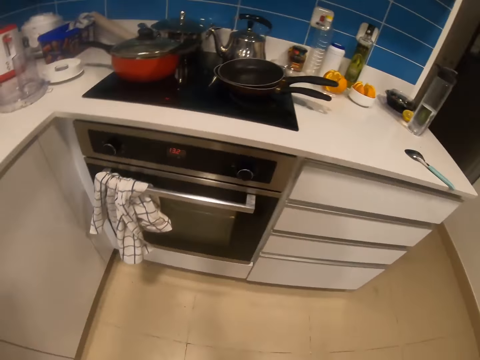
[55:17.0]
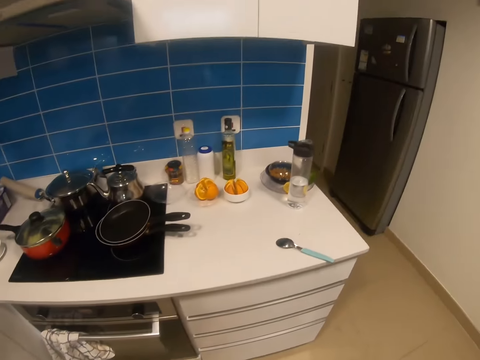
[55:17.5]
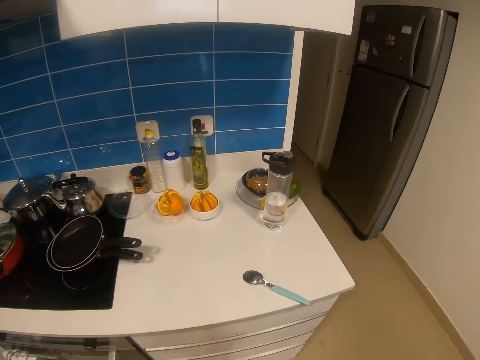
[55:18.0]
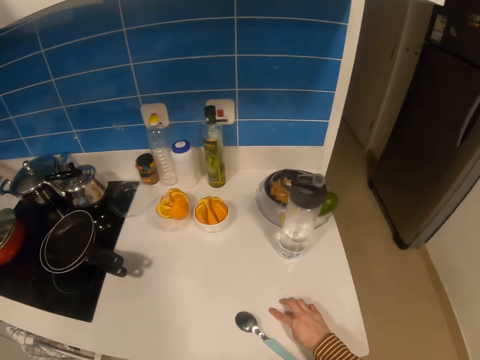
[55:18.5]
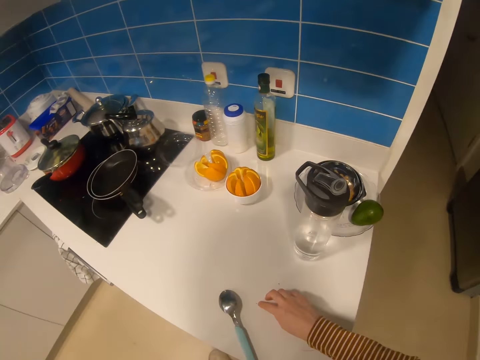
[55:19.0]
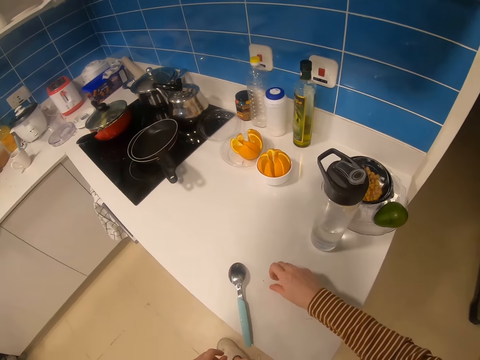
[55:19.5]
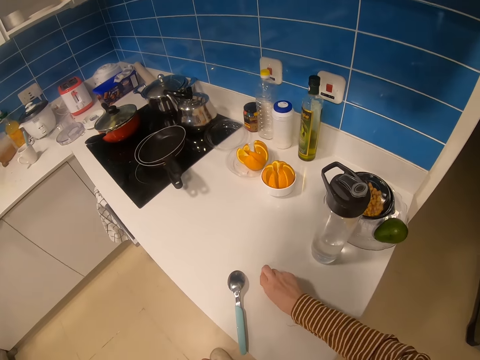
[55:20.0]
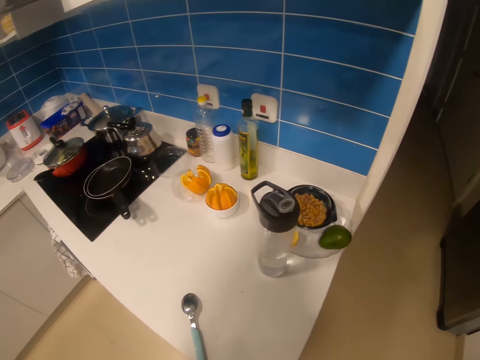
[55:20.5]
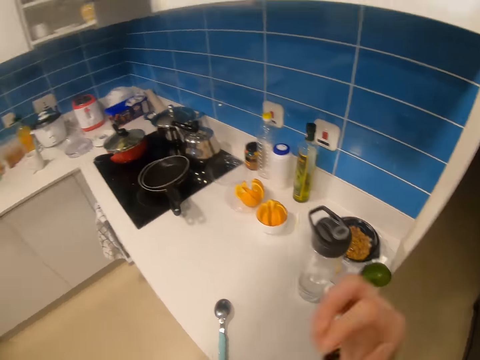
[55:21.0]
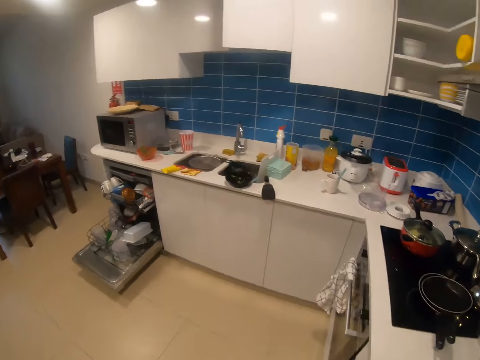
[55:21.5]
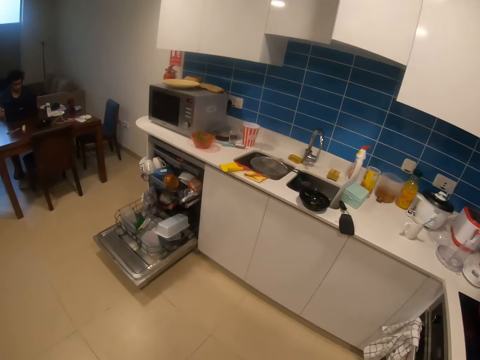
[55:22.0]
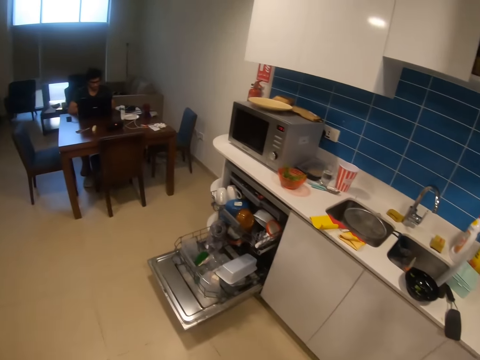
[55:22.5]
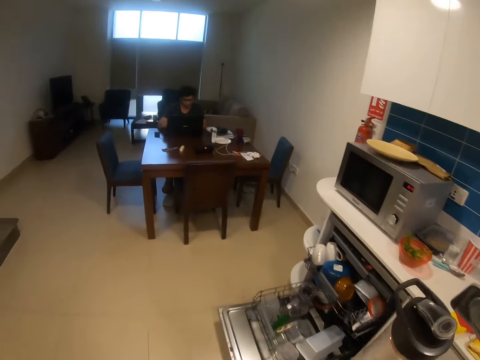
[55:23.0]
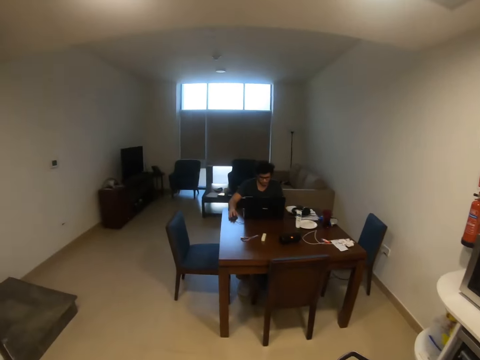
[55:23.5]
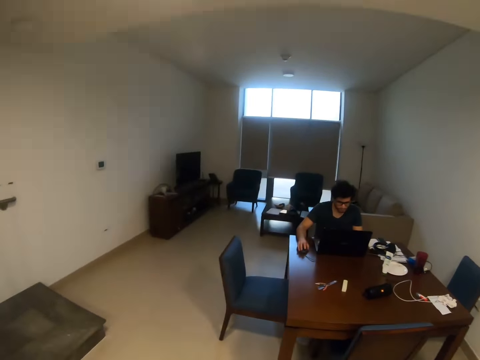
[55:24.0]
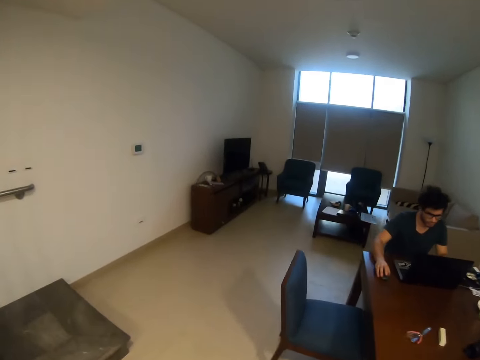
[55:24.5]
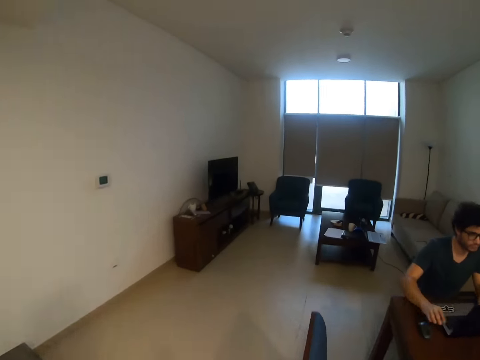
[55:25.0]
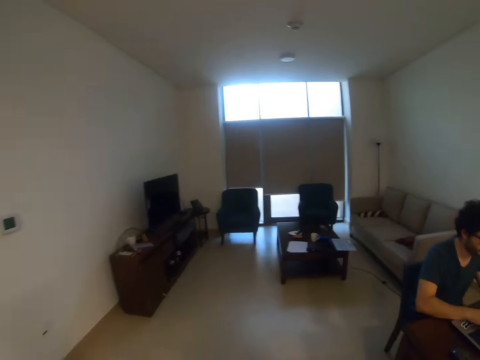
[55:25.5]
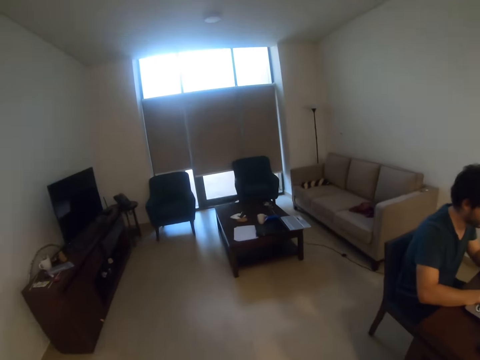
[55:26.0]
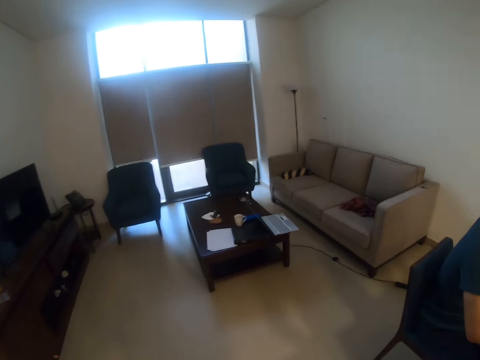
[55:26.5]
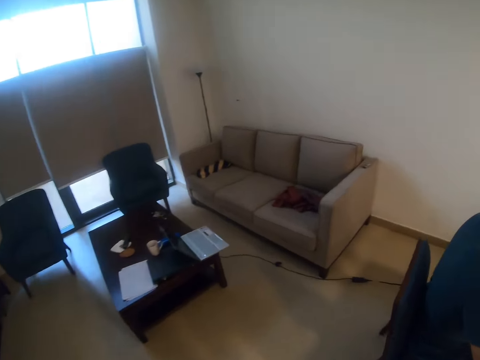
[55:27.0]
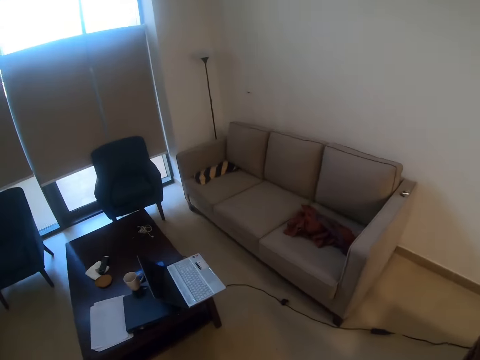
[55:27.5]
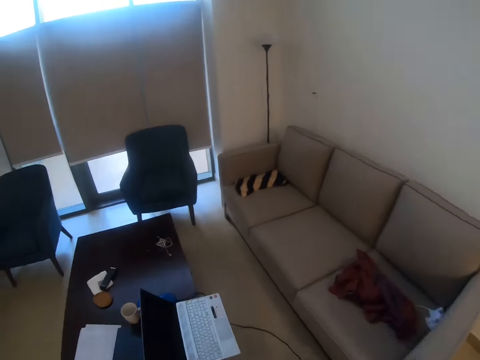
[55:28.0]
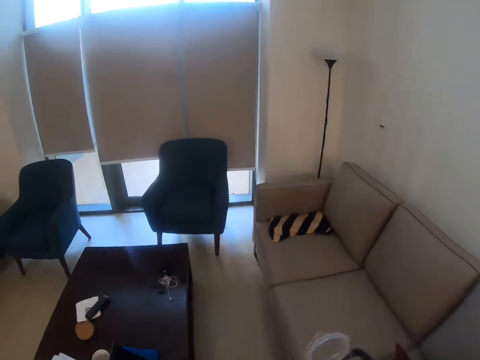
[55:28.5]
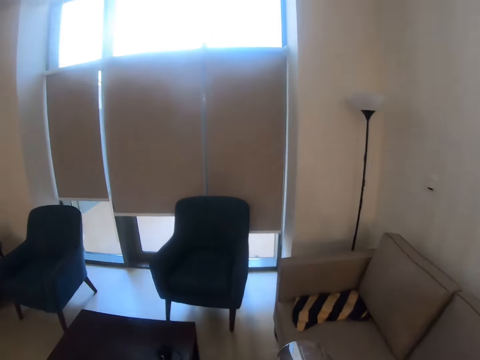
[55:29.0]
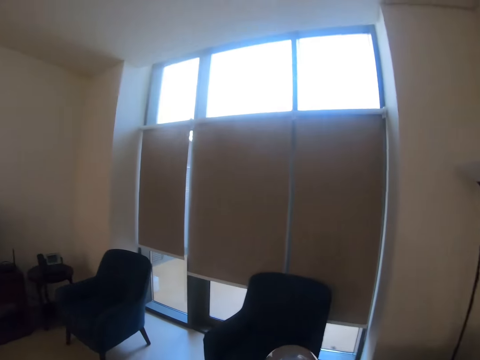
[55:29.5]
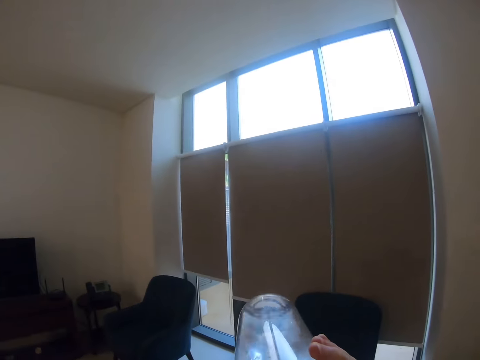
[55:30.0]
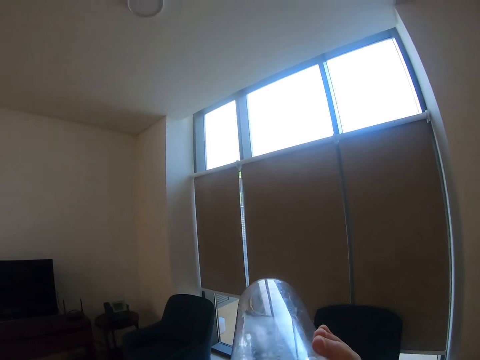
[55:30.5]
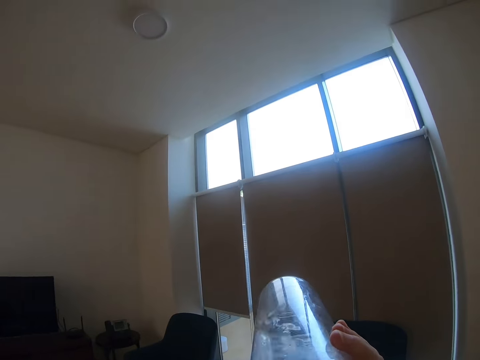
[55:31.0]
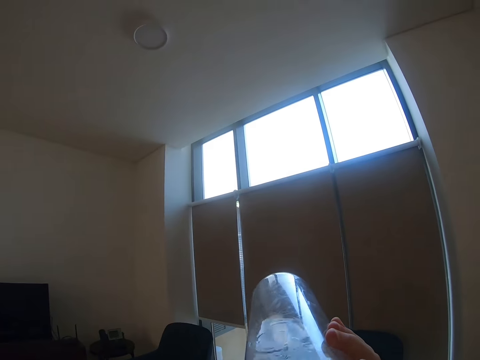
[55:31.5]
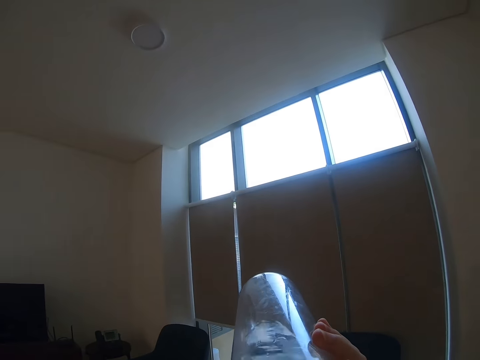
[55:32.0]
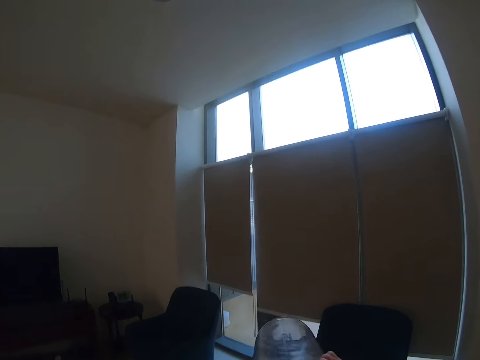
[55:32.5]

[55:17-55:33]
The camera wearer stares at the oven. She picks up something on the table. She places her hands on the table. She grabs the water bottle from the table. She walks around. She drinks from the bottle.

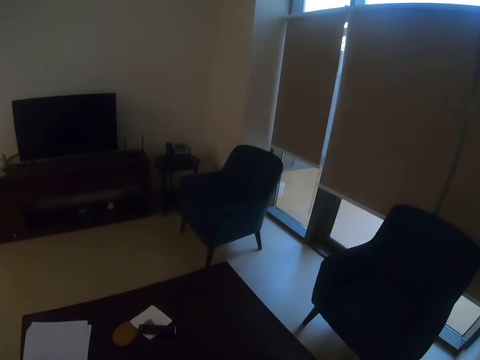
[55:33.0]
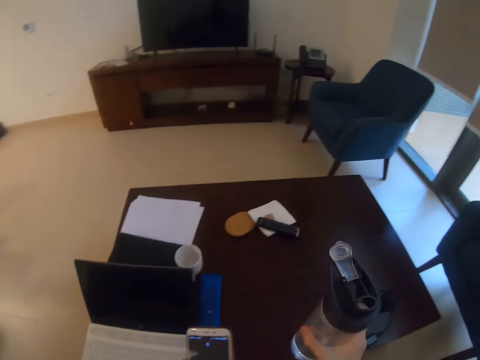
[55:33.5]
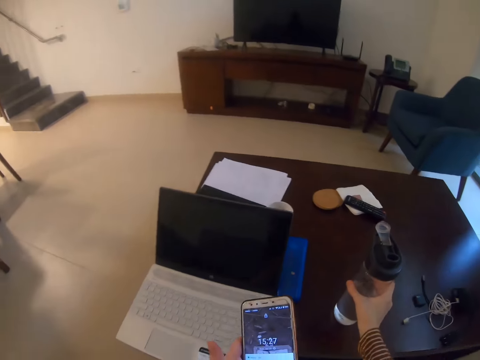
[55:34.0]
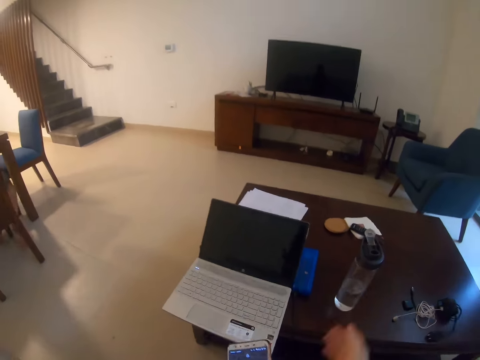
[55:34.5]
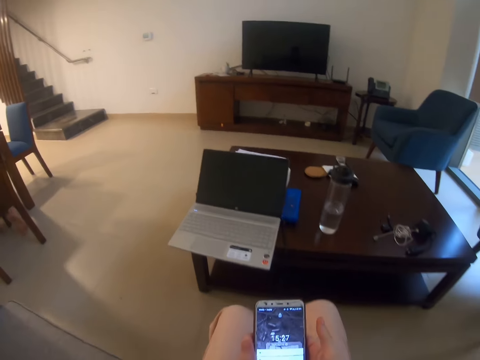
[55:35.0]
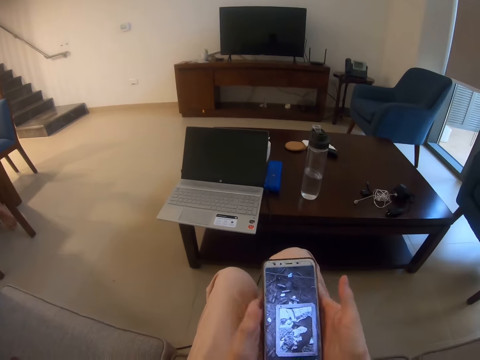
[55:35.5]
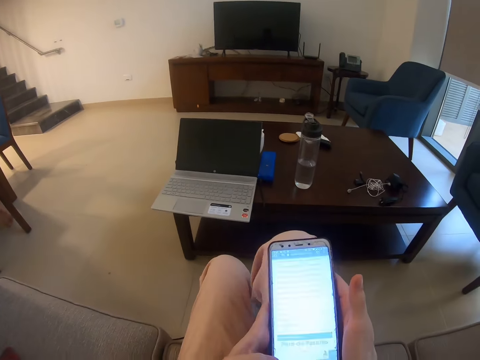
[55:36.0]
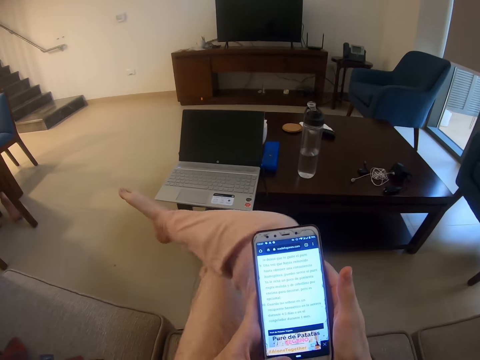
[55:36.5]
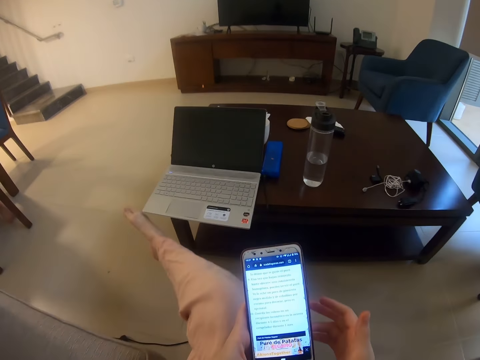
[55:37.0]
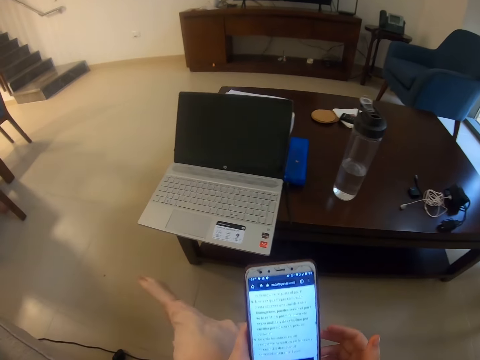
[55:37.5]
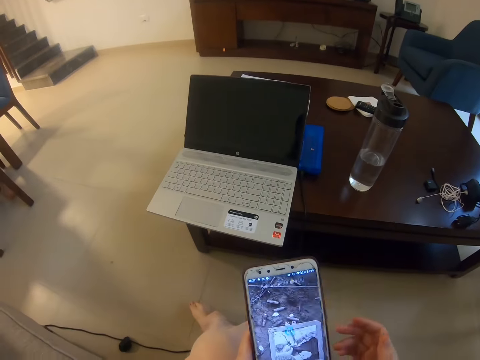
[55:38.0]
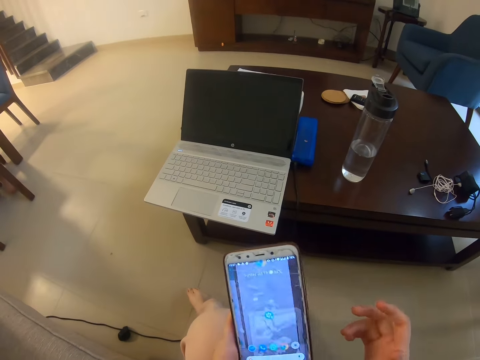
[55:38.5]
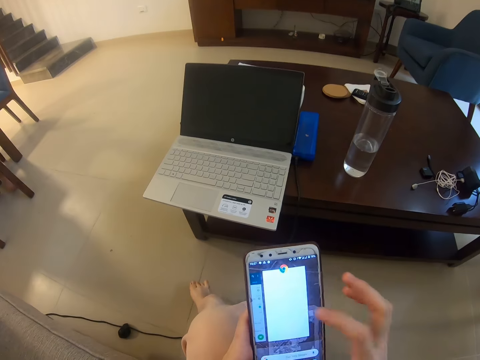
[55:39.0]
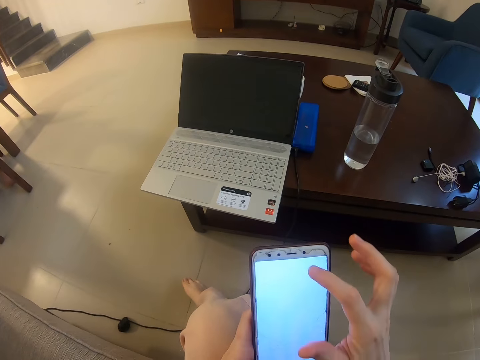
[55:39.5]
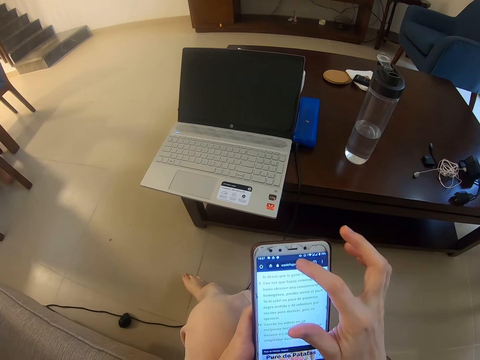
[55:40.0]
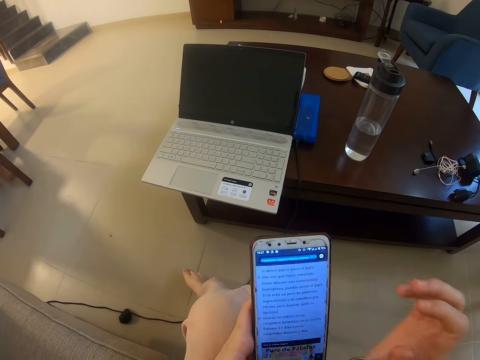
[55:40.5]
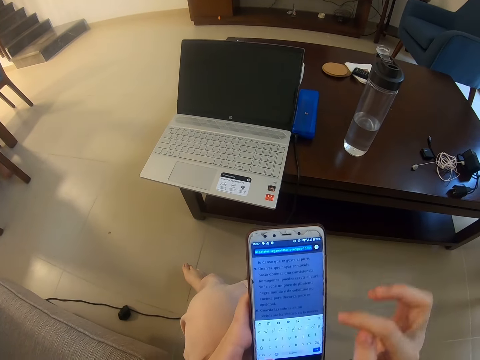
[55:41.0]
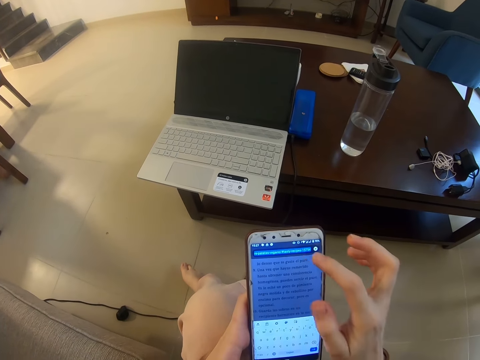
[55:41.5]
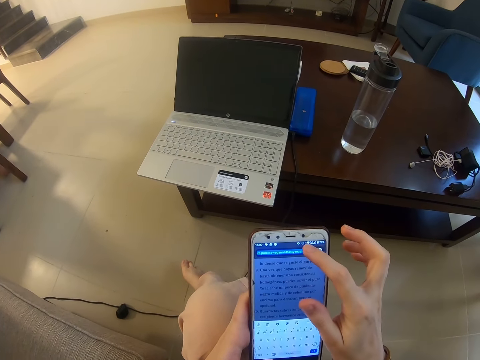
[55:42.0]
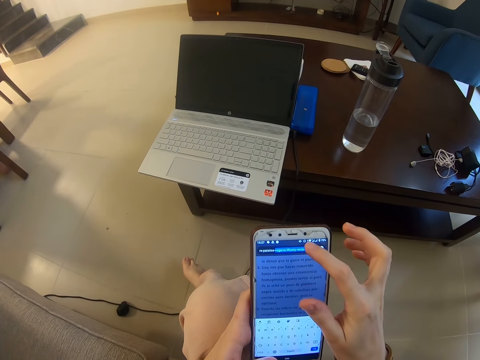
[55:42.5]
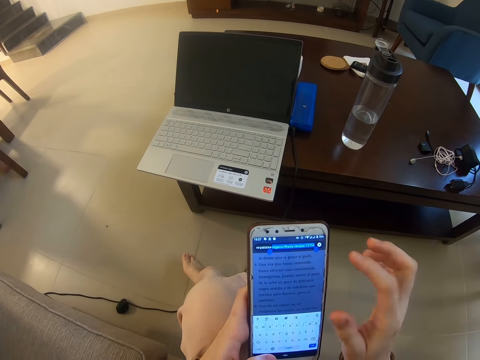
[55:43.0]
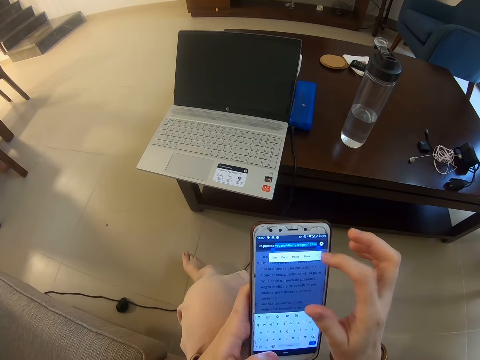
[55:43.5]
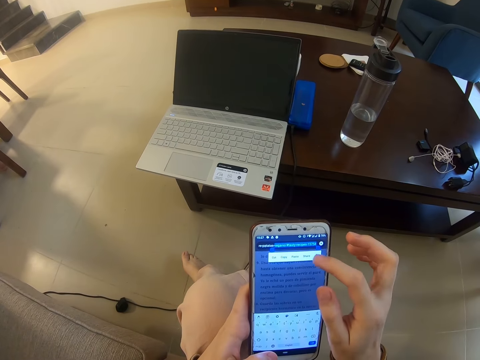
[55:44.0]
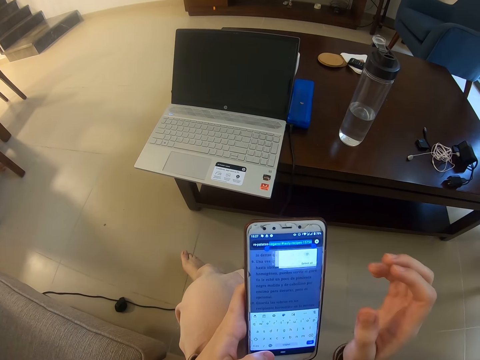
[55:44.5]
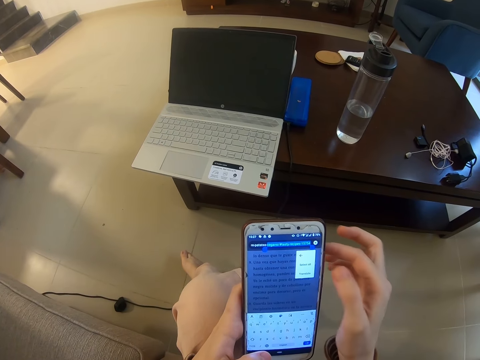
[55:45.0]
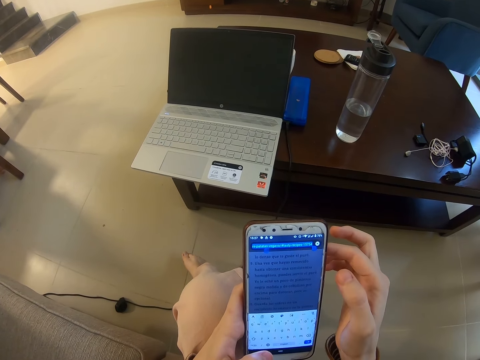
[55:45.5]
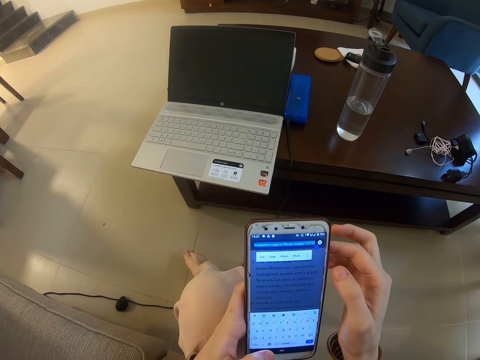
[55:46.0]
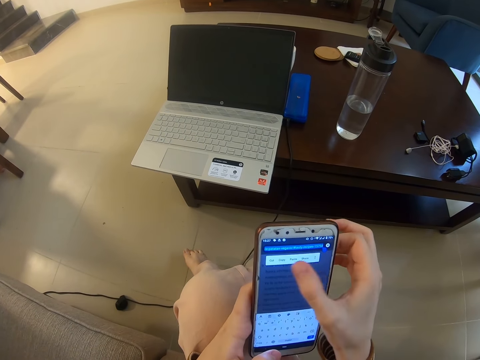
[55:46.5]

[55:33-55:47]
The camera wearer puts the water bottle on the table. They sit on the chair or couch and grab the phone. They work on the phone while seated.
